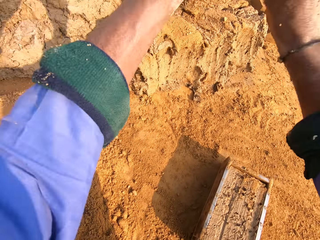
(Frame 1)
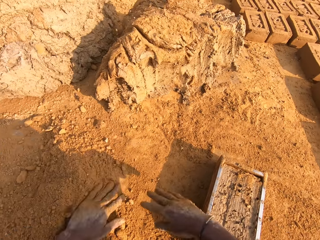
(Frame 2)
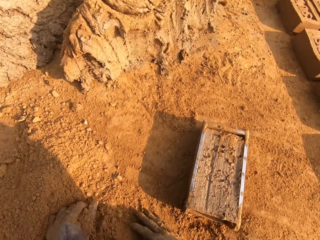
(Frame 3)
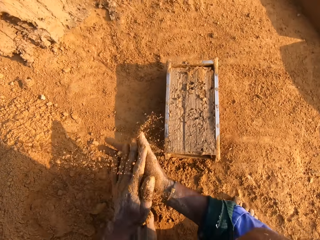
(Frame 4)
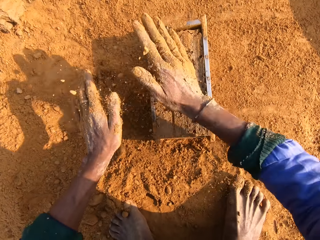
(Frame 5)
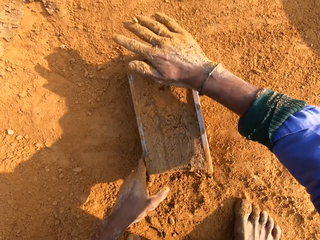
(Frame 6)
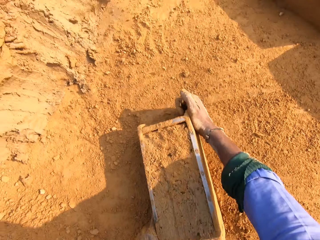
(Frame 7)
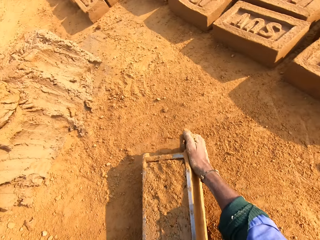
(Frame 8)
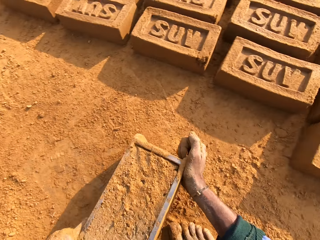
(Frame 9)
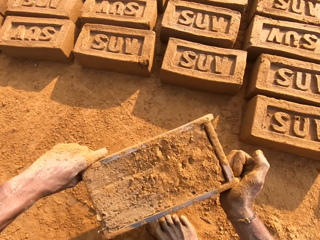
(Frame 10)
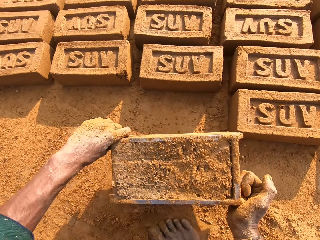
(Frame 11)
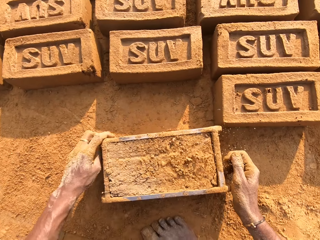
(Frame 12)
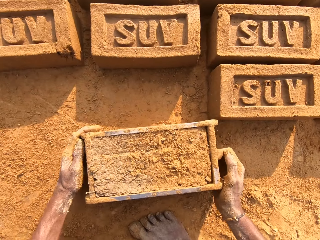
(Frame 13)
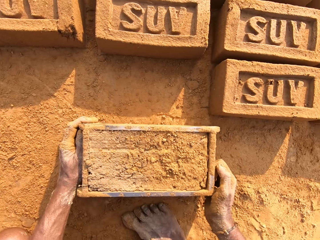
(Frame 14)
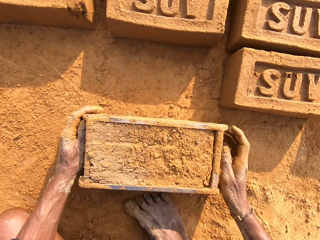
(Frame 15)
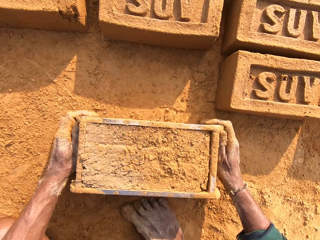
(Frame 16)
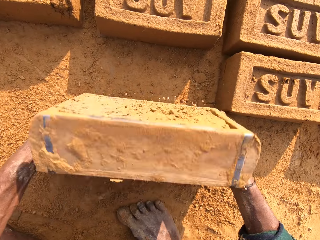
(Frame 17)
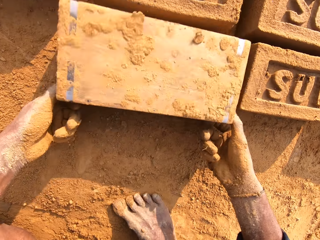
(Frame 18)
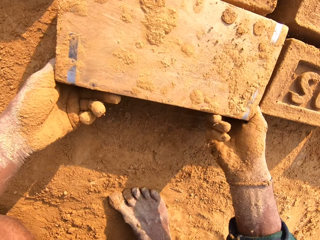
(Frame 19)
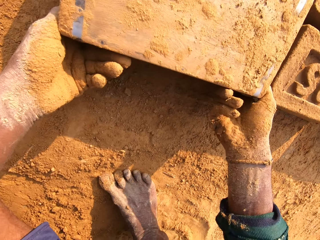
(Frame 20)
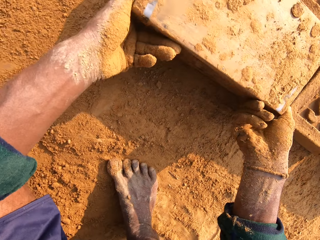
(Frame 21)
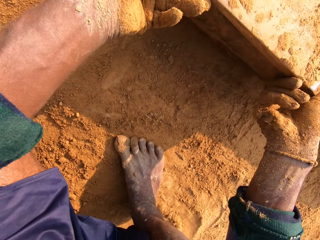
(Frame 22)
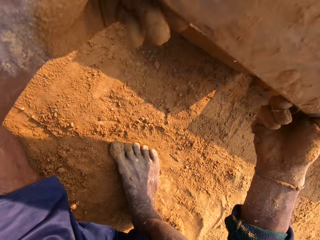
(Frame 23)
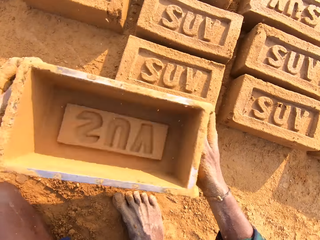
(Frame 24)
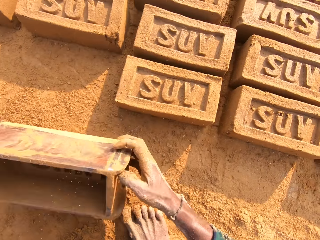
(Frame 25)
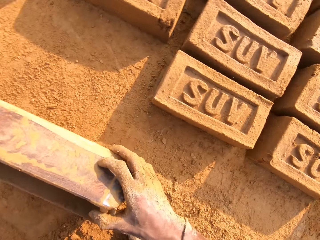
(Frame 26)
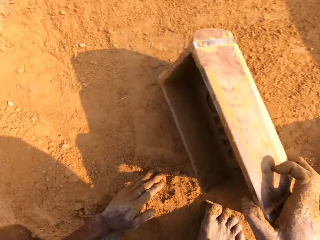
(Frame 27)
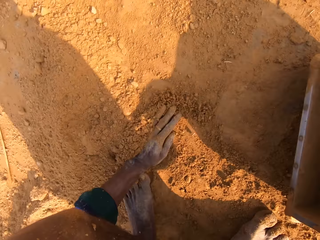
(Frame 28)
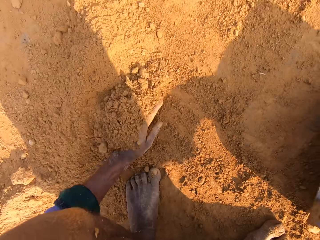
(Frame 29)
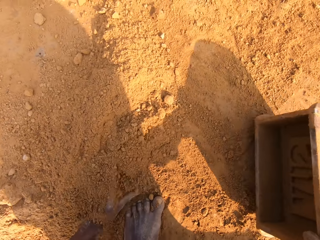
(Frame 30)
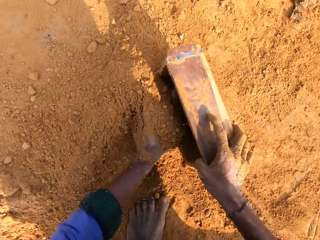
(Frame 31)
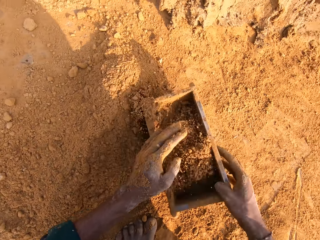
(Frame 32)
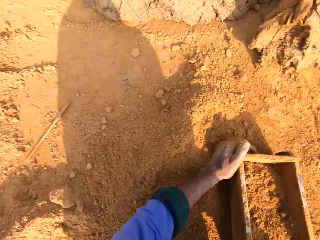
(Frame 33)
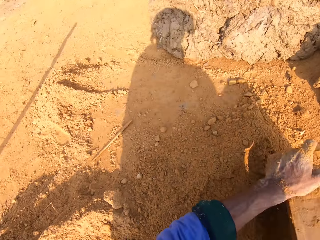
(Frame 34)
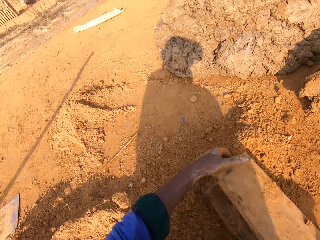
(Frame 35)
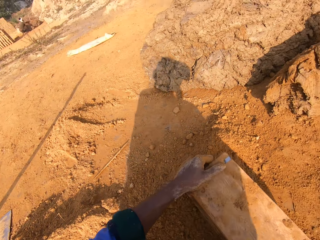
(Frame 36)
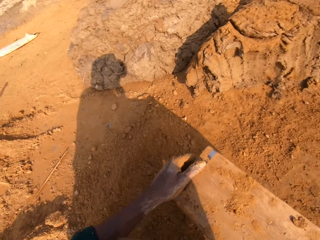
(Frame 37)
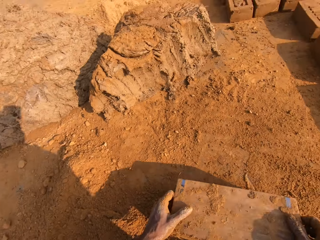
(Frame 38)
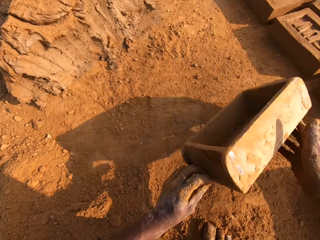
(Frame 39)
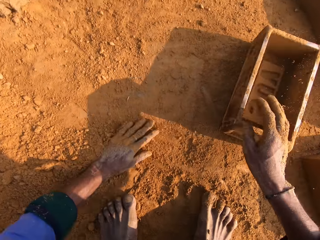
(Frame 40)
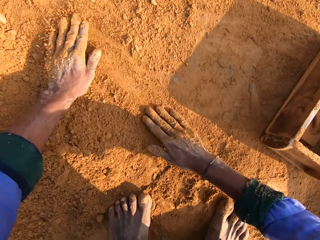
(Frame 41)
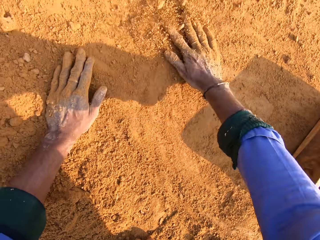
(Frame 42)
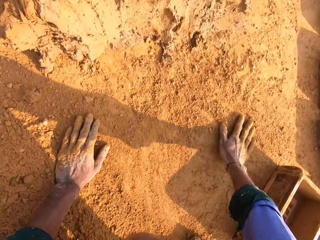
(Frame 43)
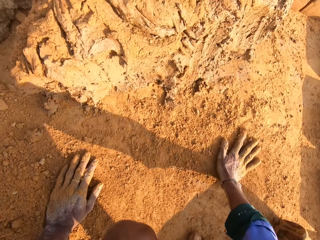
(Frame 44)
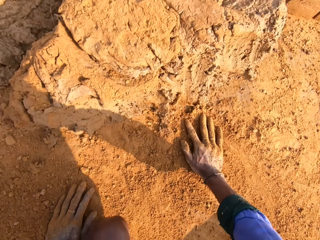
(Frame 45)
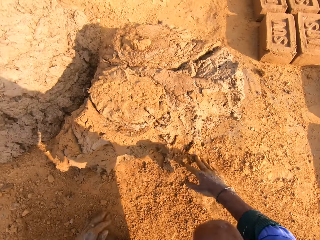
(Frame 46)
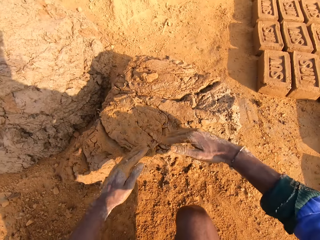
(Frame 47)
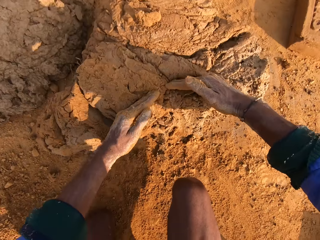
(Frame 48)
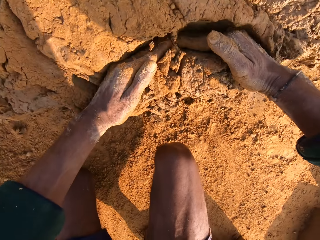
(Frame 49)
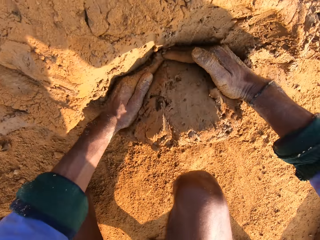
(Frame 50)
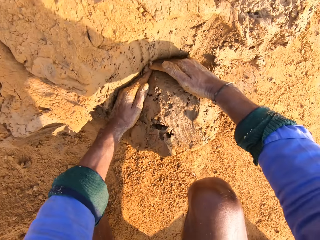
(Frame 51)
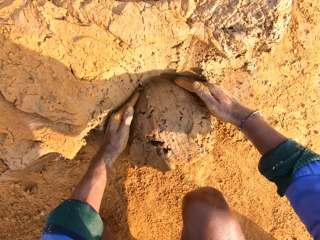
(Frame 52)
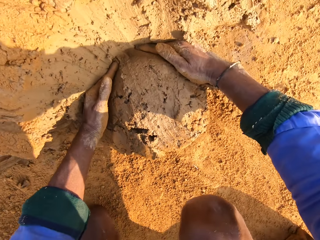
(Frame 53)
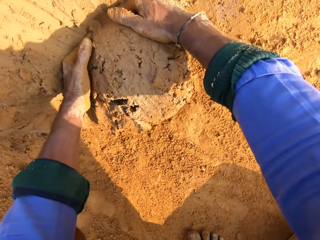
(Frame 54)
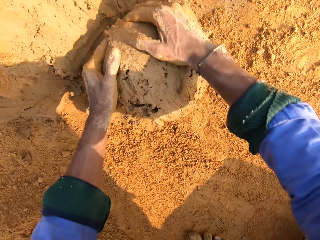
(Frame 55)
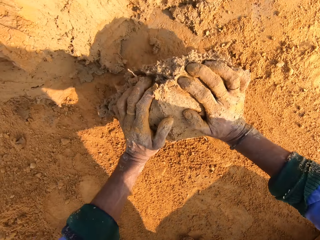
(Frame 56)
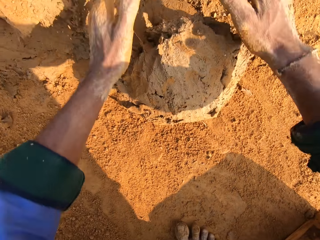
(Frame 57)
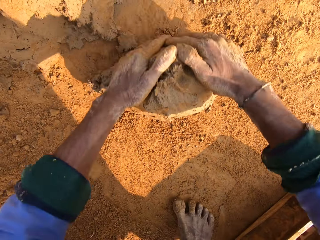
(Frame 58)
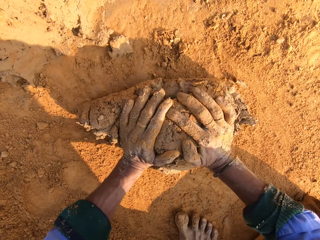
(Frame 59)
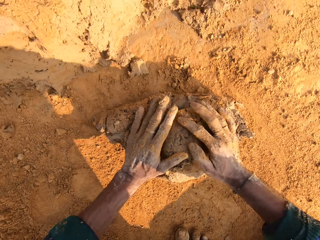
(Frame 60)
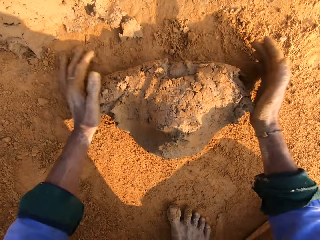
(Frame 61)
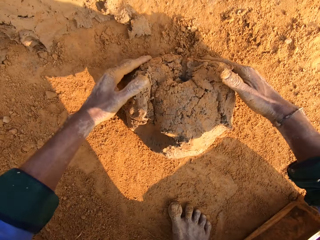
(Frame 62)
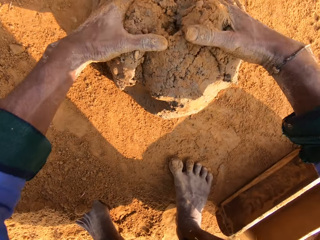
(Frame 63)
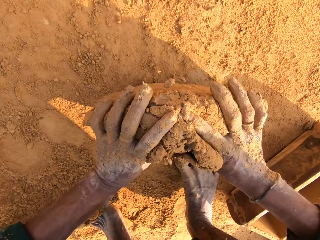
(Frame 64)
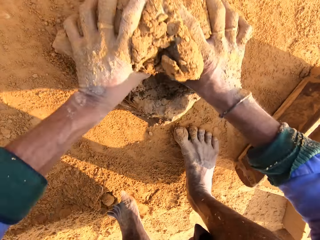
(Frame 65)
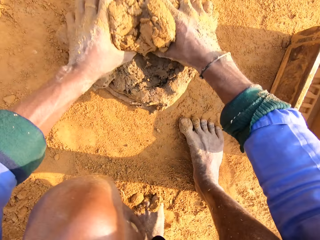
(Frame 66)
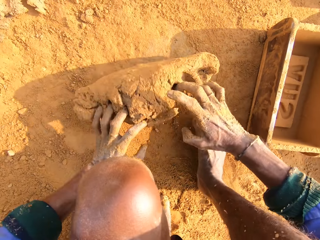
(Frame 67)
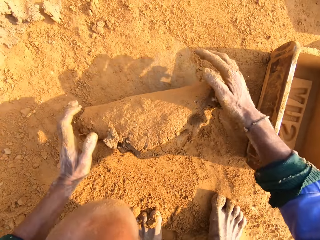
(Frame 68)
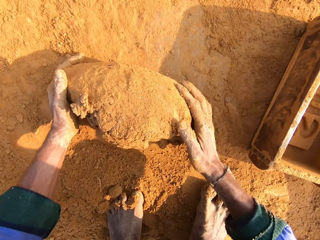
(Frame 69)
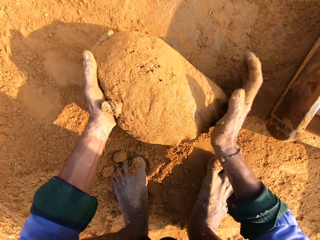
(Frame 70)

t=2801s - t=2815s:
The camera wearer picks the mud. They throw the mud on the other mud. They pick the soil. They put the mud to the brick mould. They put the soil on the mud. They pick the brick mould with mud. They place the brick molder on the ground. They put the brick on the ground. They remove the mud brick. They collect soil. They put the soil in the brick molder. They pour the soil in the brick molder down. They throw the brick mould on the ground. They touch the soil. They cut a piece of mud. They roll the mud. They mold the mud.

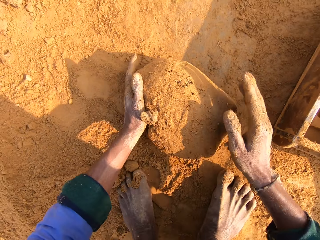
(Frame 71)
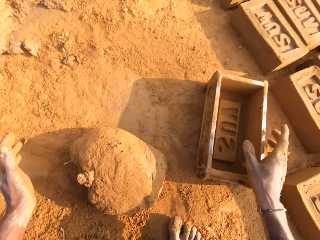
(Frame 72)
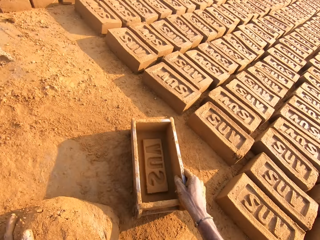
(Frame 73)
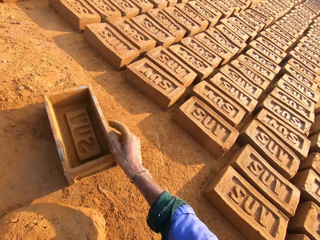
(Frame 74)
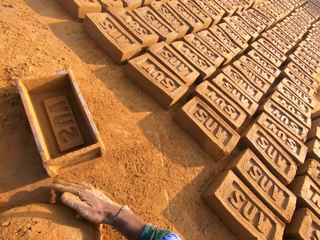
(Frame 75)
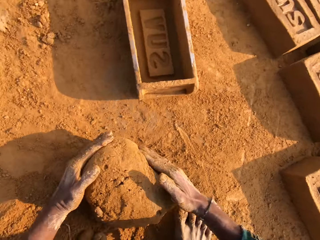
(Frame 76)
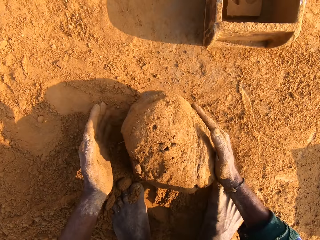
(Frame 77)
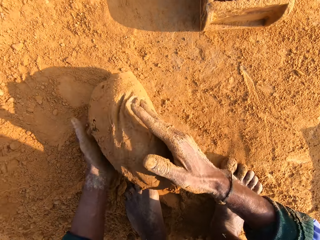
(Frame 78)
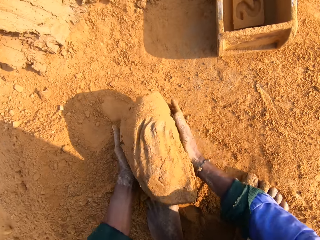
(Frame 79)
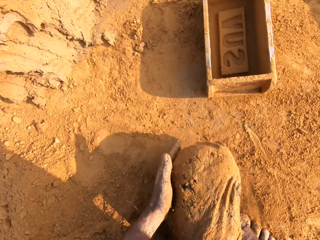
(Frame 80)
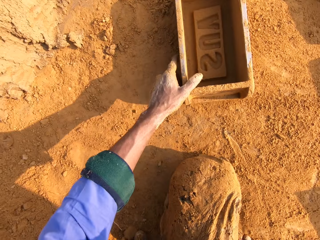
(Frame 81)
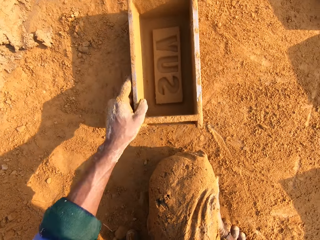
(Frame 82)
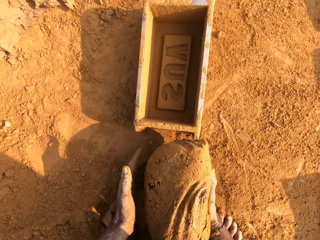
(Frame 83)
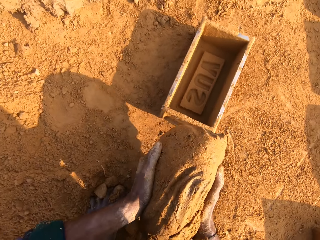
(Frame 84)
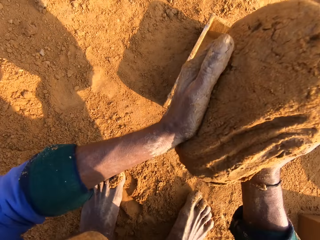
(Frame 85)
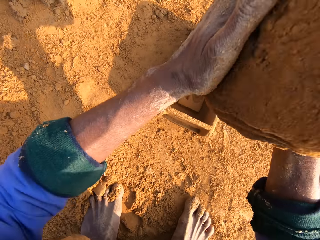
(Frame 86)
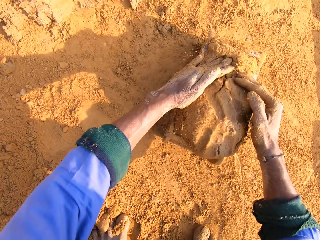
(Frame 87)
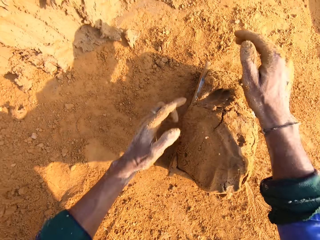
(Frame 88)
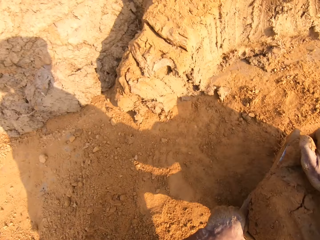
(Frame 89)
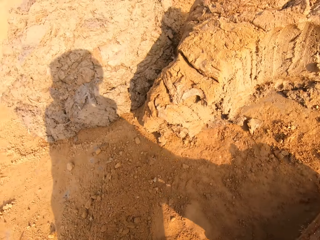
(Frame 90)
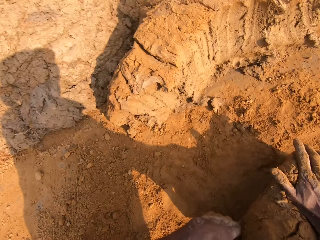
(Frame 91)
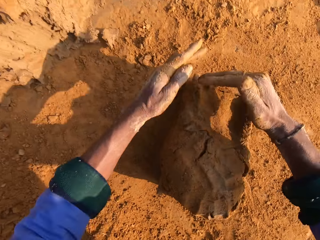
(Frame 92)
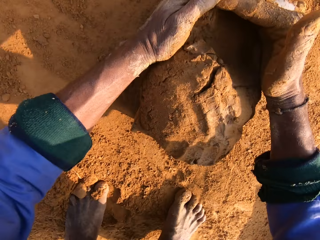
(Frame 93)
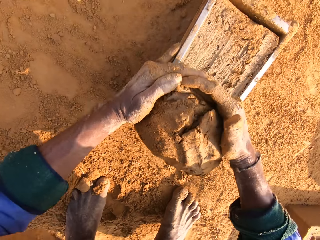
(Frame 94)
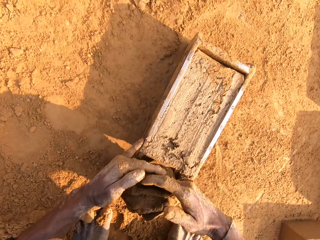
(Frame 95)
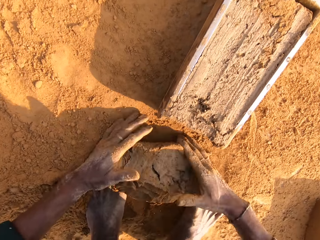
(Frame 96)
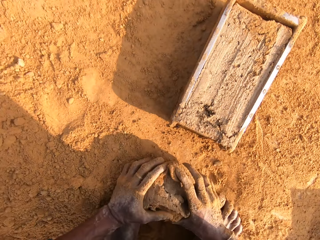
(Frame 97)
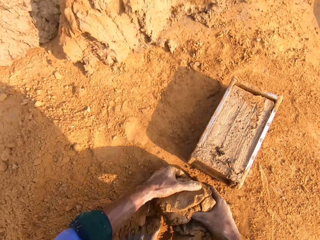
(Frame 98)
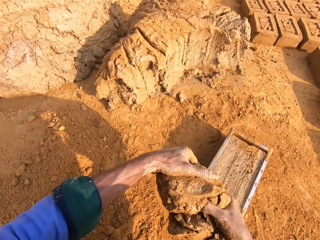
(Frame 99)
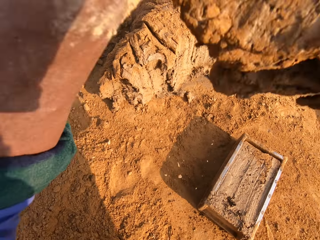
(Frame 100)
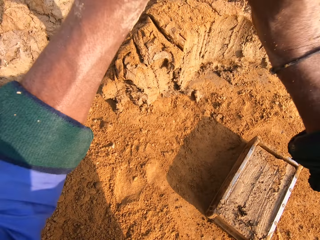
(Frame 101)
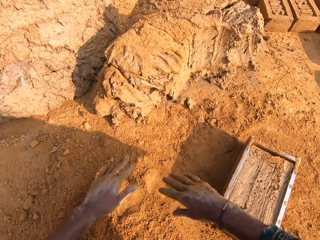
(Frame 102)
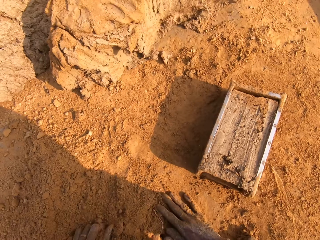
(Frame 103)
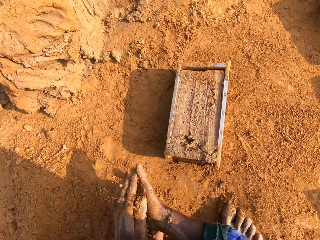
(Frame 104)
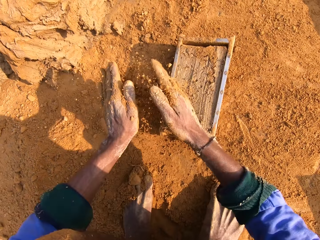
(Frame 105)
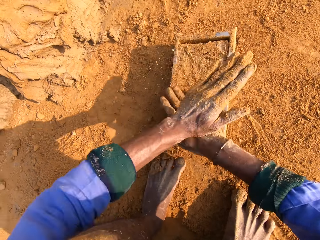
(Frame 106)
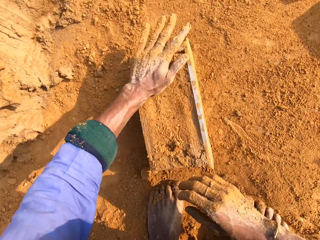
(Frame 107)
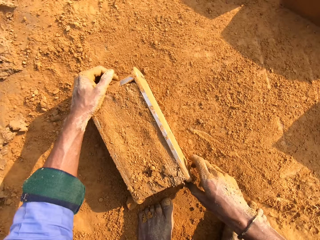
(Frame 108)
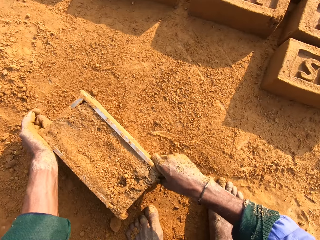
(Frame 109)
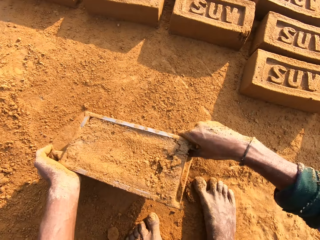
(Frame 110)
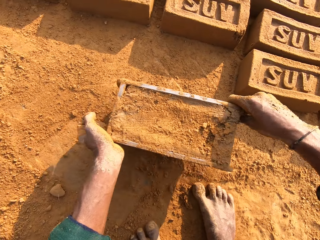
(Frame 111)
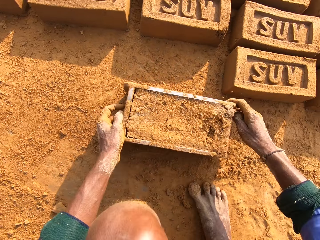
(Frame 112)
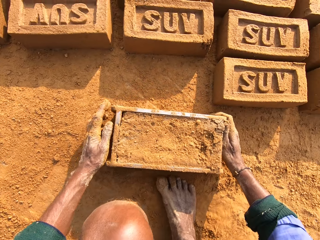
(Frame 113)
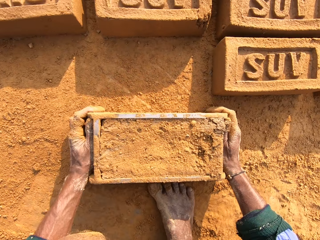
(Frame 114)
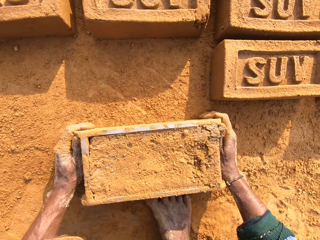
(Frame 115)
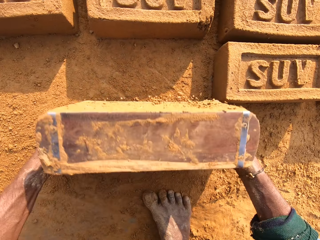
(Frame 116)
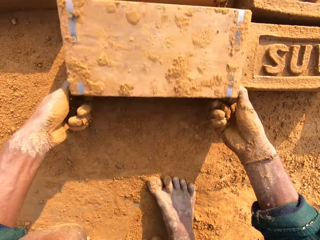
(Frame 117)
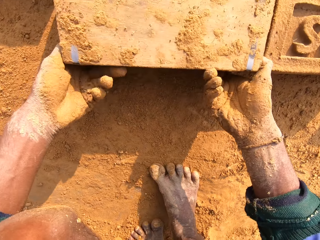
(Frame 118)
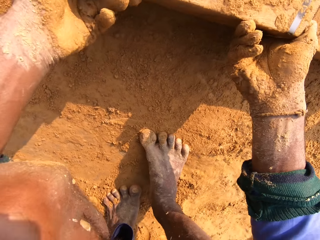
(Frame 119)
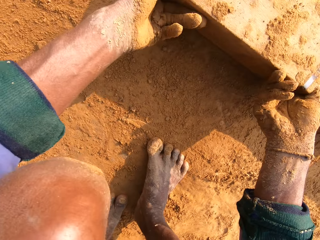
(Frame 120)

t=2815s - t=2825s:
The camera wearer pushes the brick mould. They pick the mud, pick the brick mould, and place the mud in the brick molder. They press the mud. They cut a piece of mud in the brick molder. They throw the mud on the other mud. They pick the soil and put the soil on the mud in the brick molder. They pick the brick molder with mud. They put the brick mould on the ground. They put the brick on the ground.
